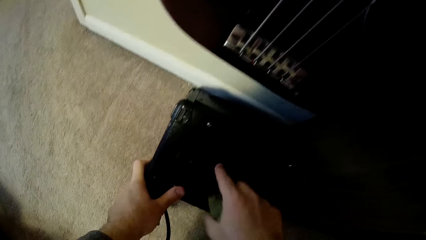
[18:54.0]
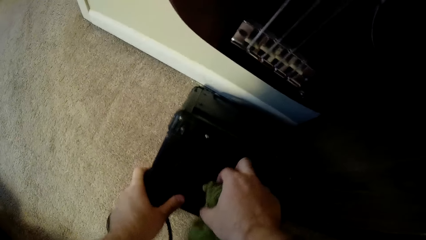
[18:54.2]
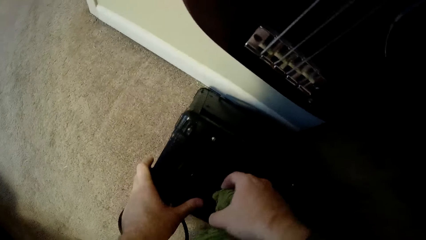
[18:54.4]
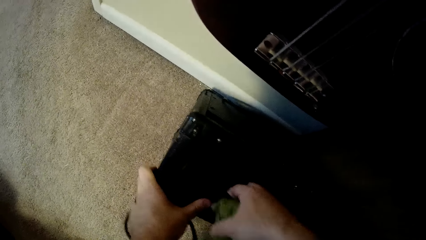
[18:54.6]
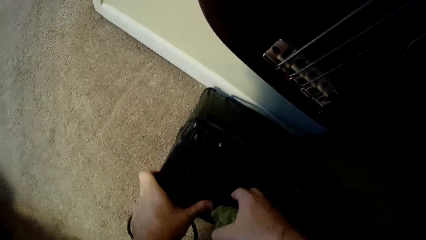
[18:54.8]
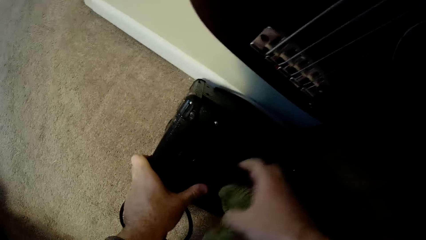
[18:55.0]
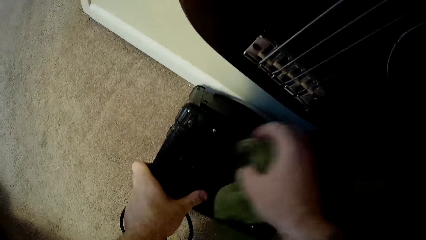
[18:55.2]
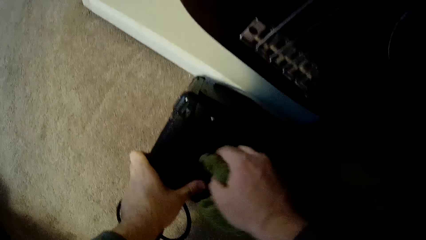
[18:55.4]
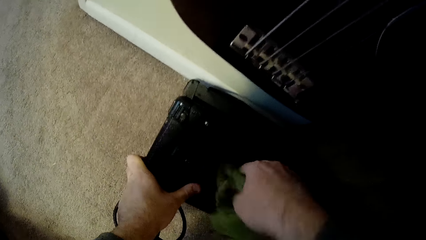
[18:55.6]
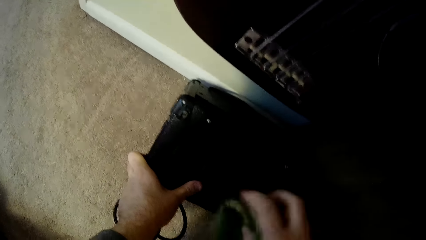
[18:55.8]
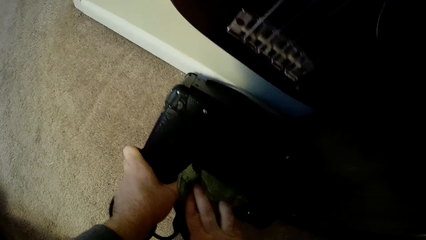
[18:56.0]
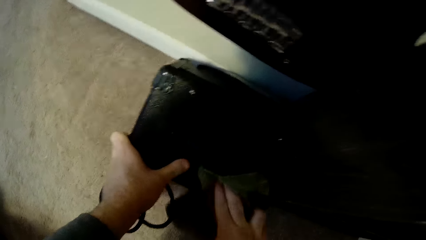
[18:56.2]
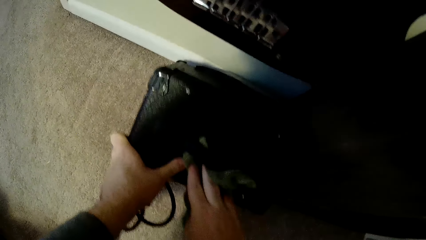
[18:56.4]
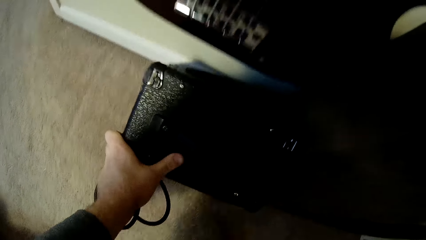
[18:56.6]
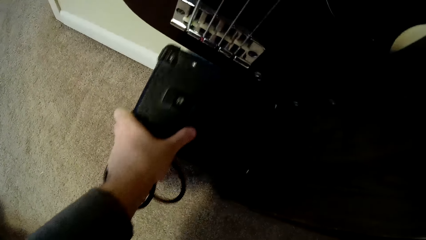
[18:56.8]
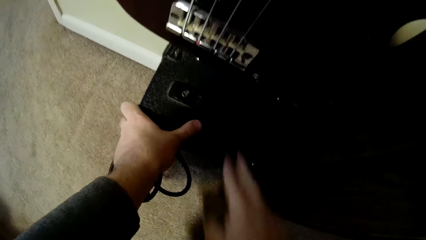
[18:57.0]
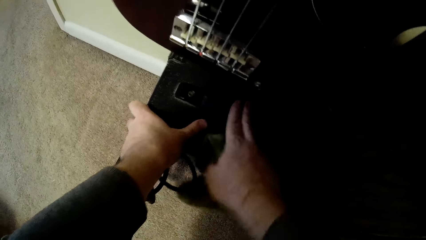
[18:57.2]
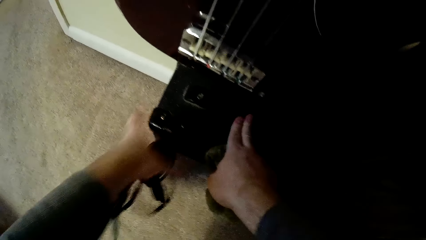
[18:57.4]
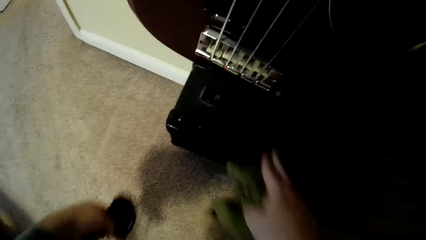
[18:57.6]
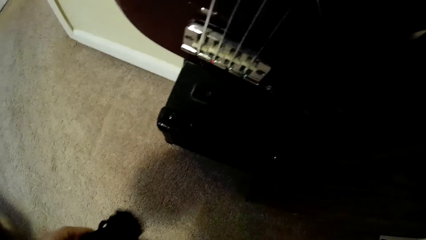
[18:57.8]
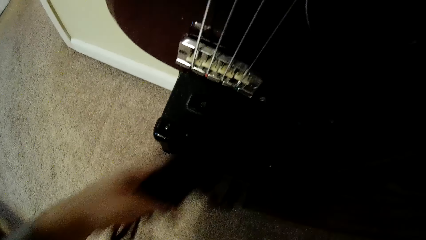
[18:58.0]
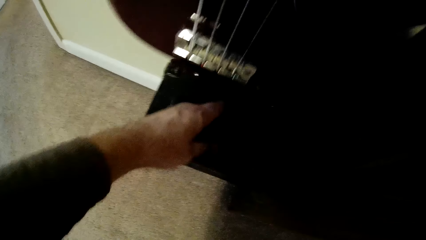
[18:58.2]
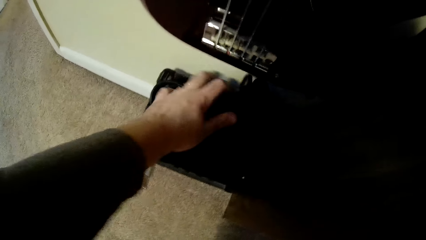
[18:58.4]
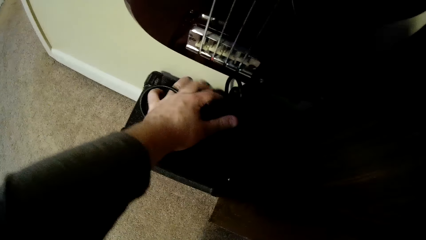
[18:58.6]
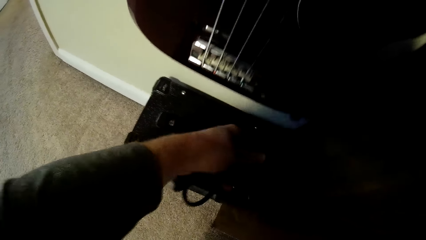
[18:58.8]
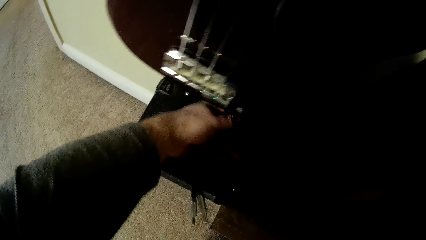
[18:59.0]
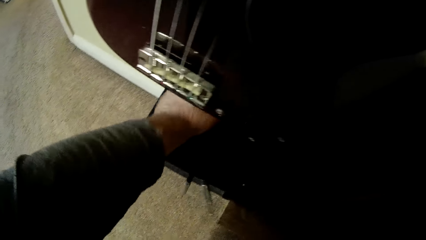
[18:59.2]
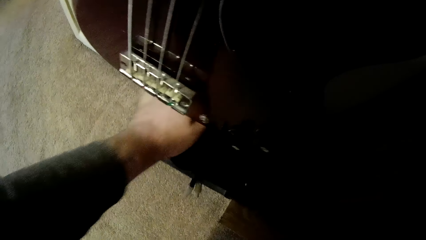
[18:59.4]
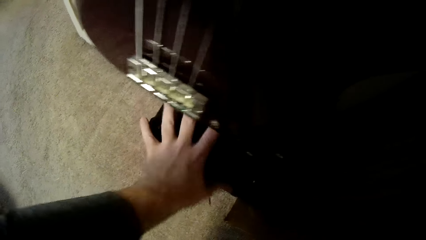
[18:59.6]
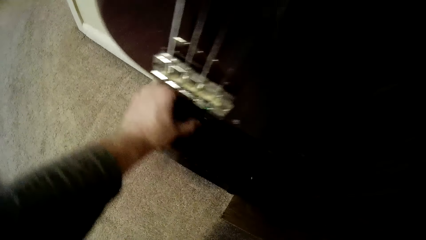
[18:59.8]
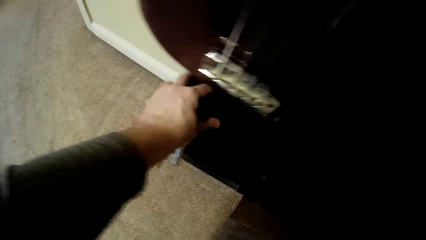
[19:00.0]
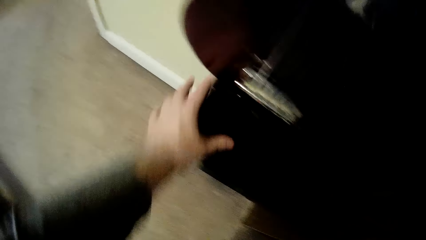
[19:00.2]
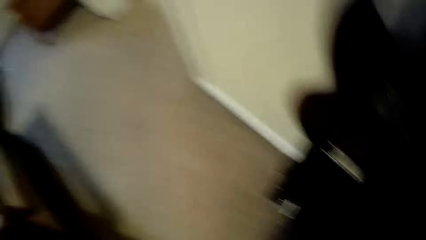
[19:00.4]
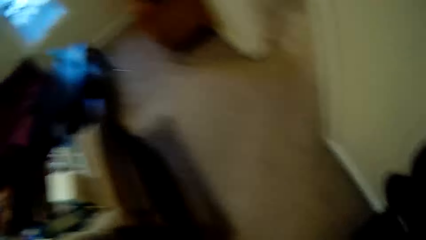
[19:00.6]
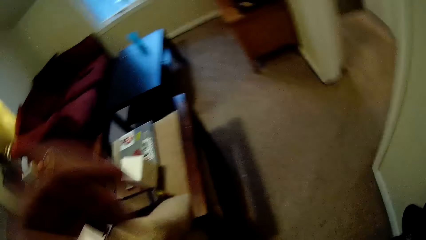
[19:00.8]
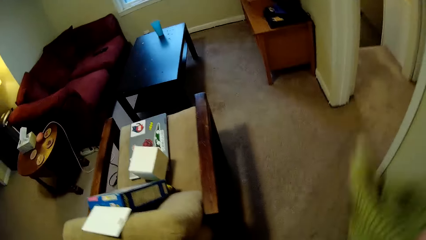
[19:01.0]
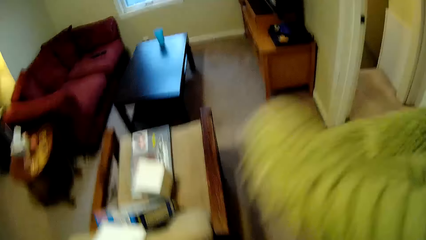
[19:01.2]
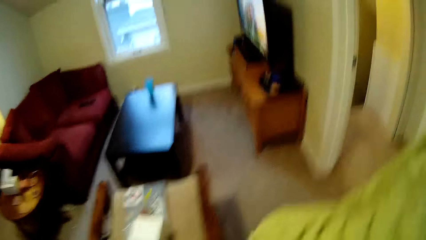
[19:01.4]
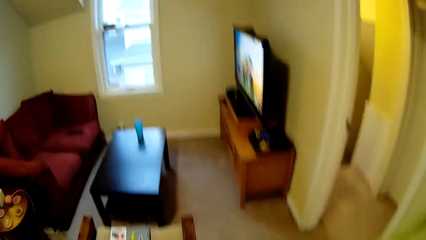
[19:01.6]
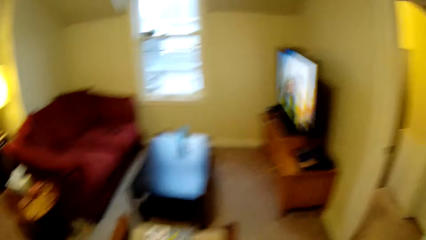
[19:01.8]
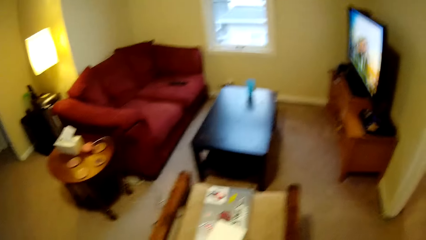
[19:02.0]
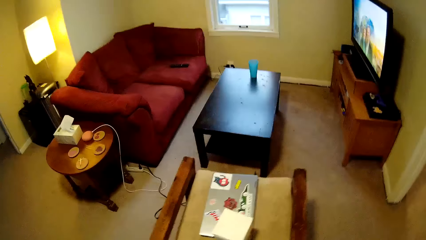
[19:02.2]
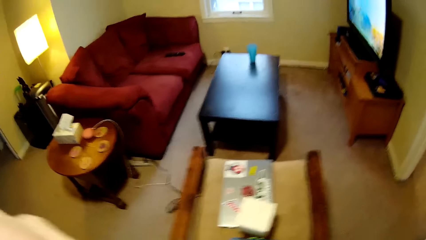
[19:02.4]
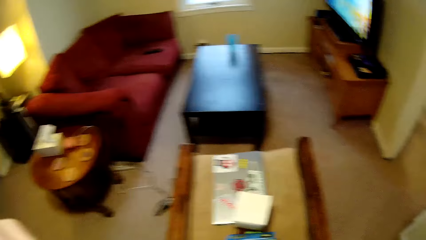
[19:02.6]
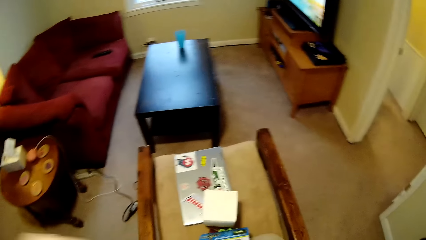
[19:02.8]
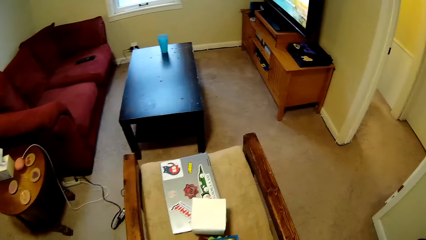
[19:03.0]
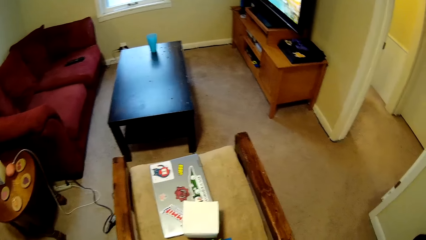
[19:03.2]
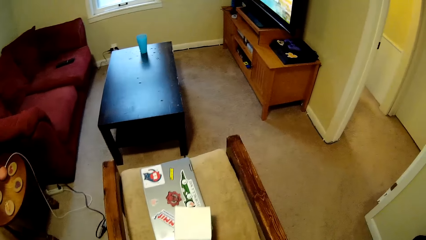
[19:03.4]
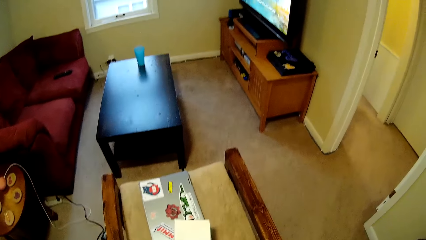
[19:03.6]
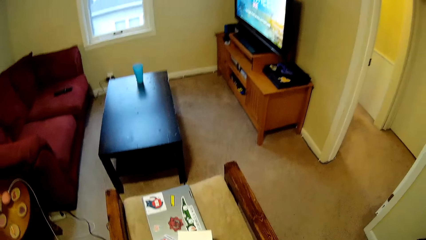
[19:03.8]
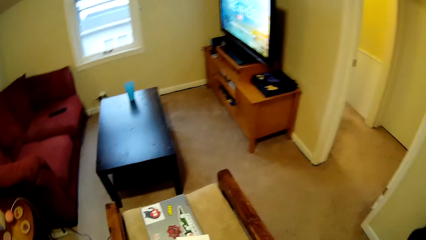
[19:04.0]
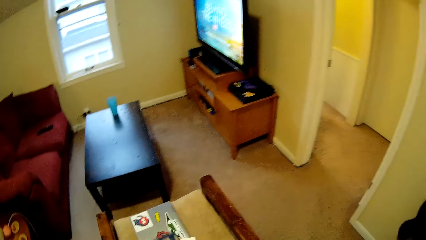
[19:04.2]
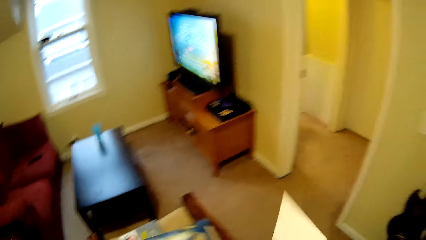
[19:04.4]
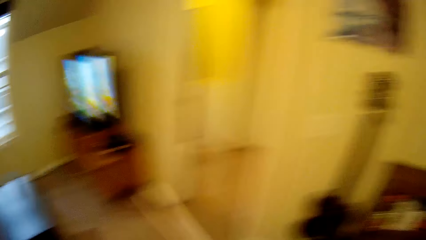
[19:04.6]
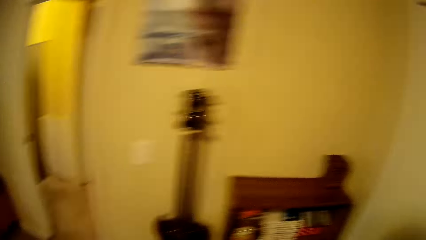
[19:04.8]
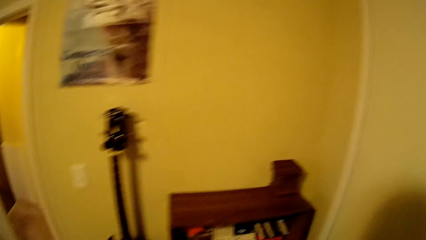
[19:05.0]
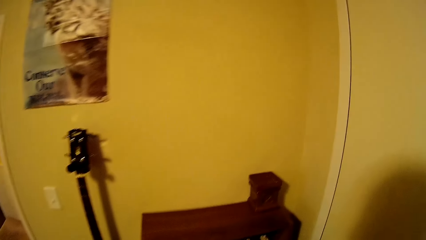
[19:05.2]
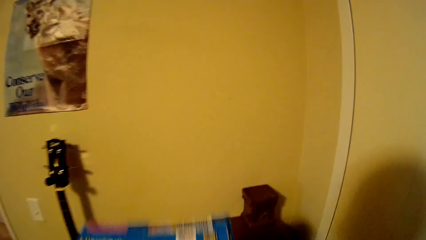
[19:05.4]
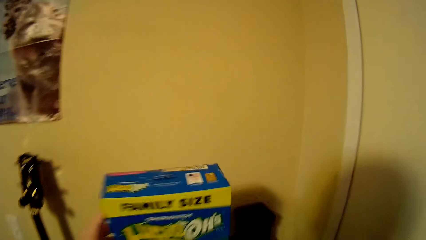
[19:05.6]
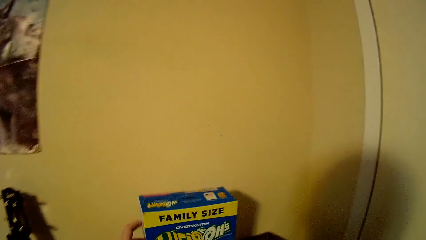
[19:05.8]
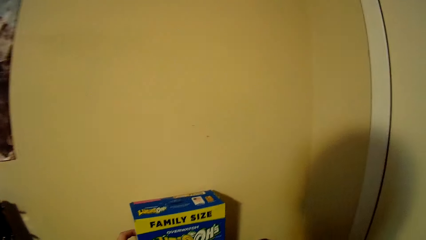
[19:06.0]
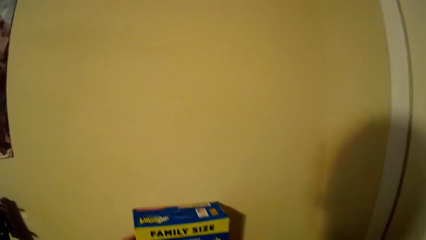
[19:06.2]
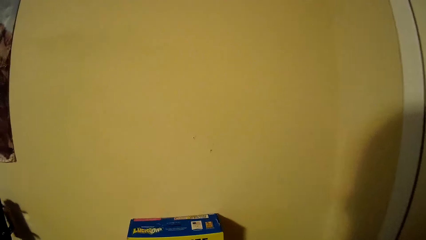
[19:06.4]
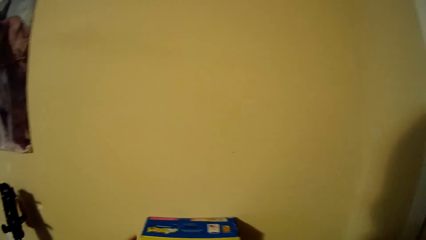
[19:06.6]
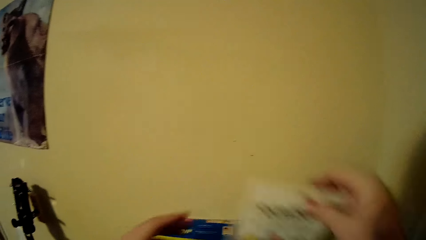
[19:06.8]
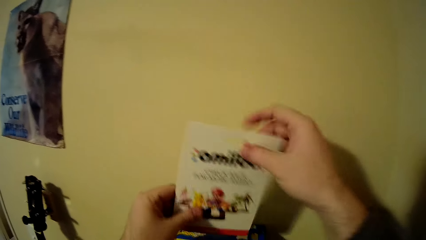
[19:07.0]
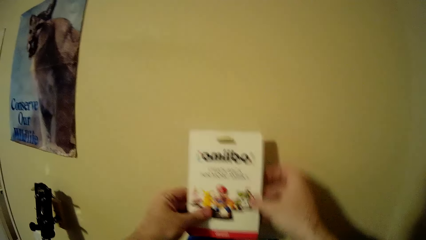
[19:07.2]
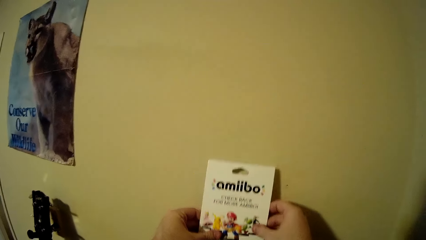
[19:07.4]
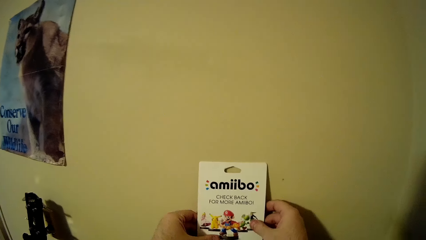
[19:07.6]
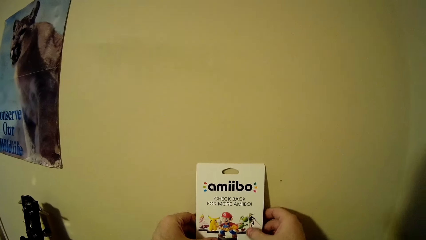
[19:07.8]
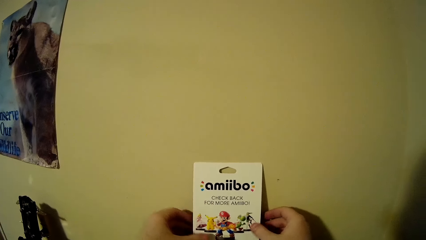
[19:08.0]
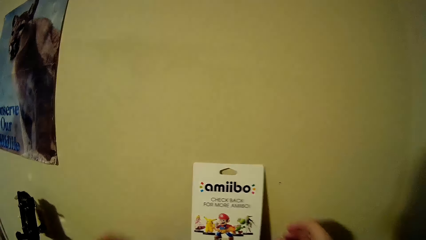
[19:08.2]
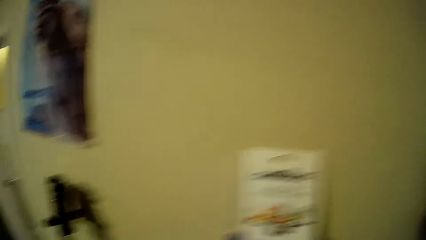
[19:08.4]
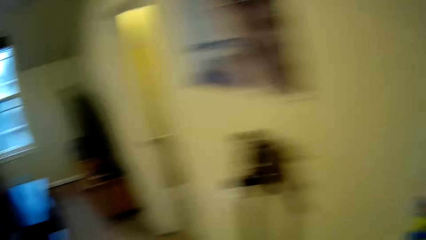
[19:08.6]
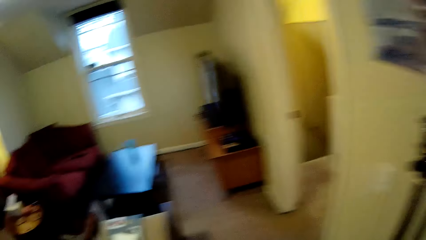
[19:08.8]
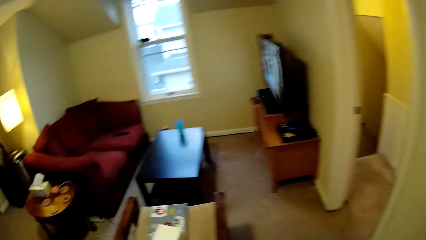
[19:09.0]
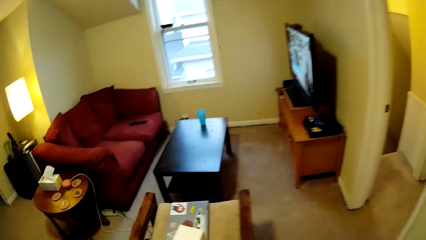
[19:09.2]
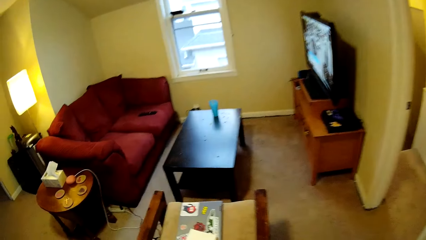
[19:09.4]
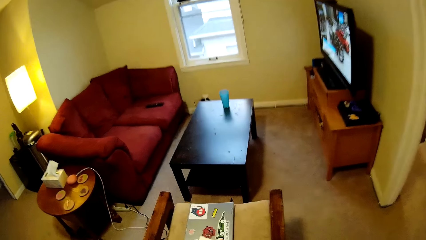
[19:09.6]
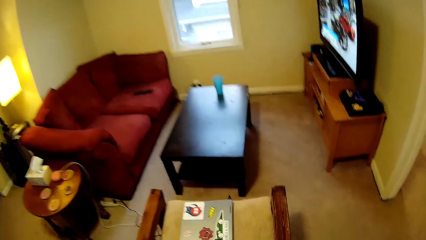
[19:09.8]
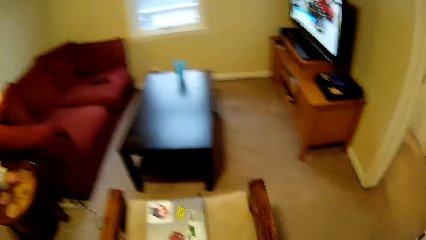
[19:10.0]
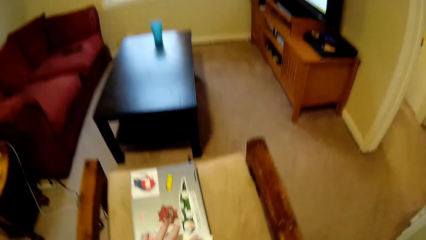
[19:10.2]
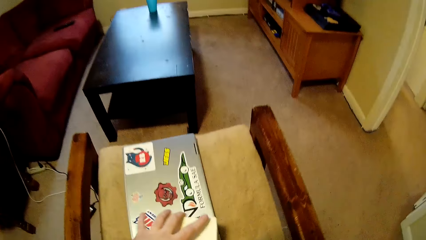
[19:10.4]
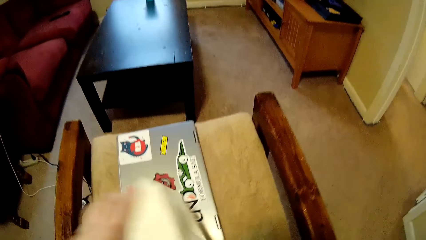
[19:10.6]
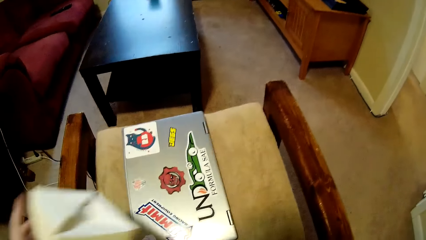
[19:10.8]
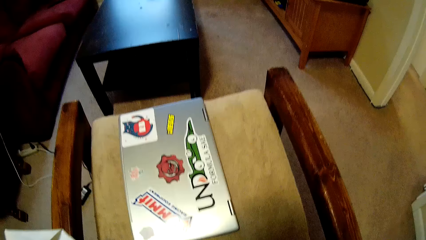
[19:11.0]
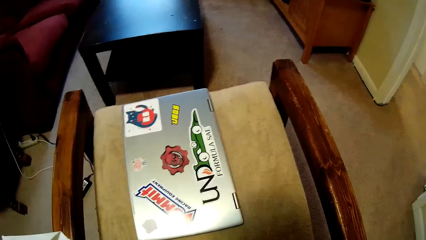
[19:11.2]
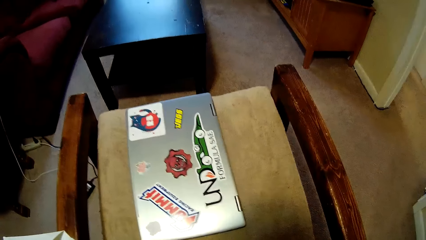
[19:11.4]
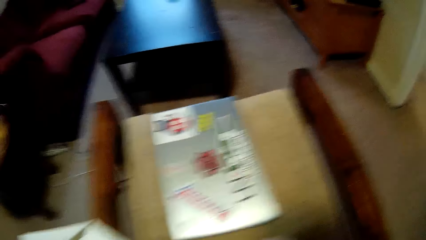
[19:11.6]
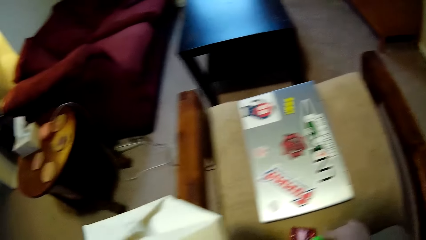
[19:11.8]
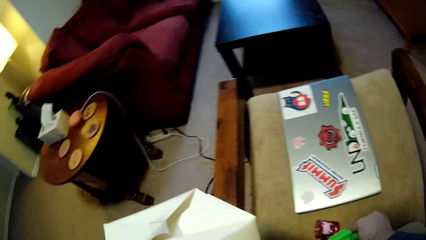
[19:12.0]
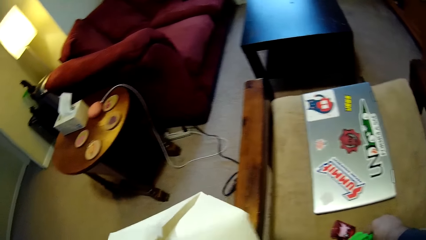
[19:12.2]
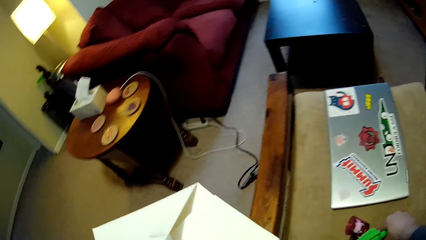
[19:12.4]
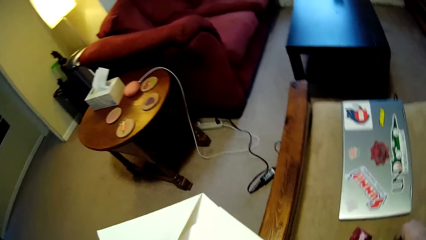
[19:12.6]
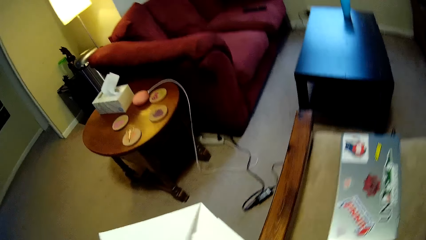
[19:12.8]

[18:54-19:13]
The camera wearer unhands the toolbox. They place the cable on the toolbox. They fix the camera. They walk in the room. They place a box on the cabinet or table. They place a card on top of the box. They walk in the room. They pick a box from the chair.
